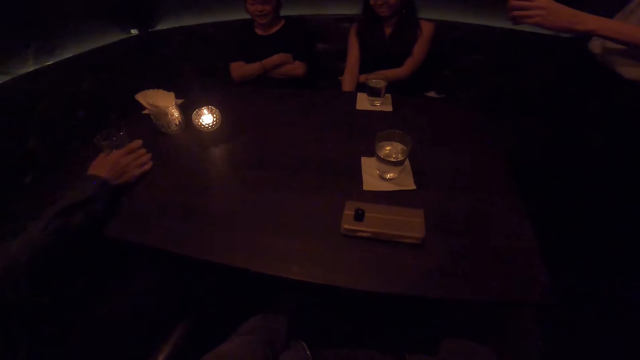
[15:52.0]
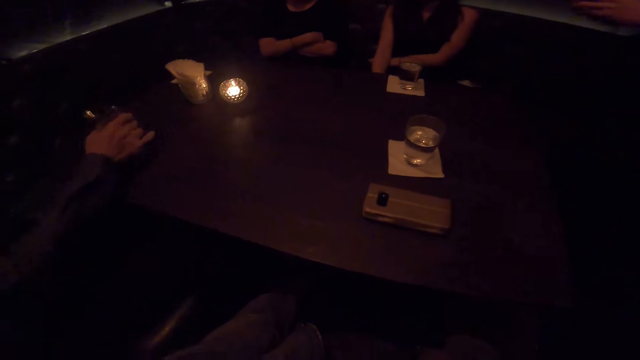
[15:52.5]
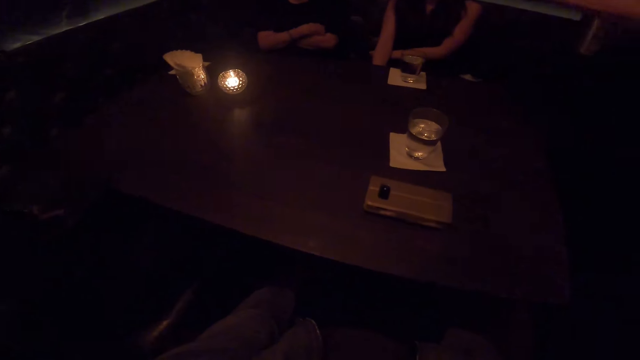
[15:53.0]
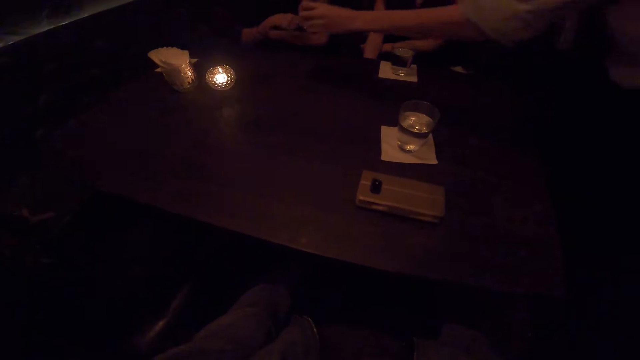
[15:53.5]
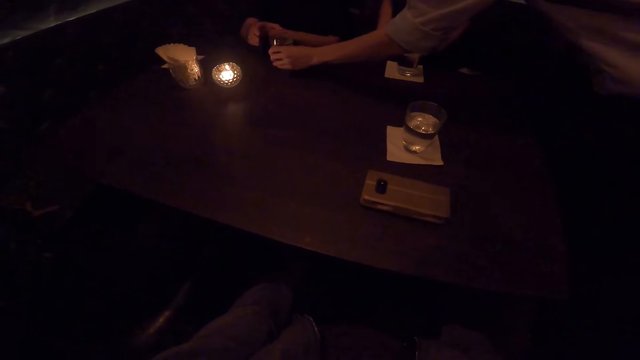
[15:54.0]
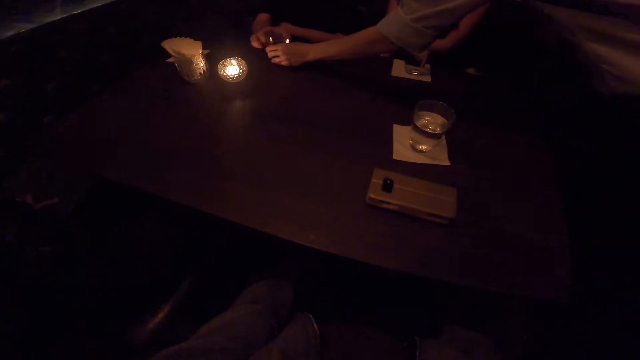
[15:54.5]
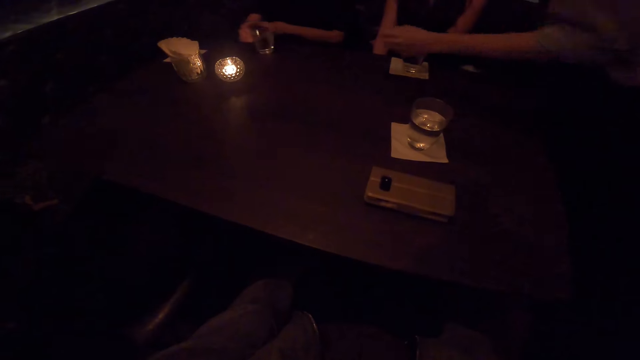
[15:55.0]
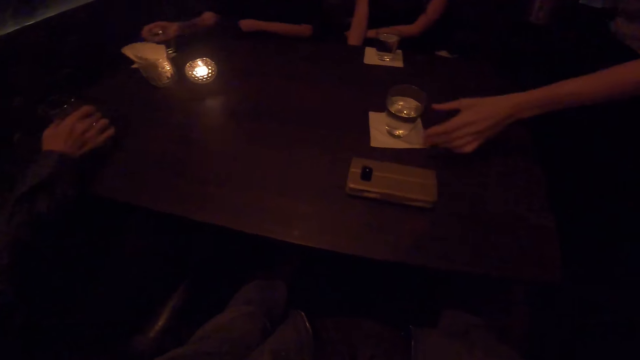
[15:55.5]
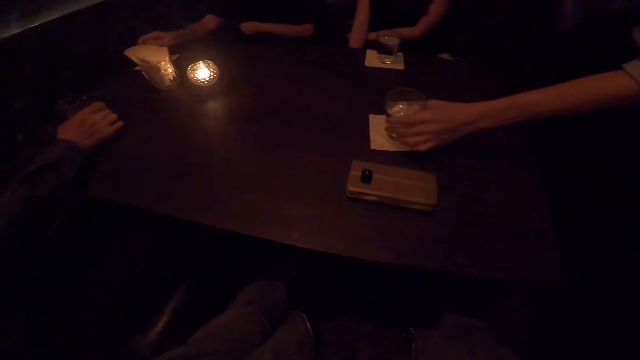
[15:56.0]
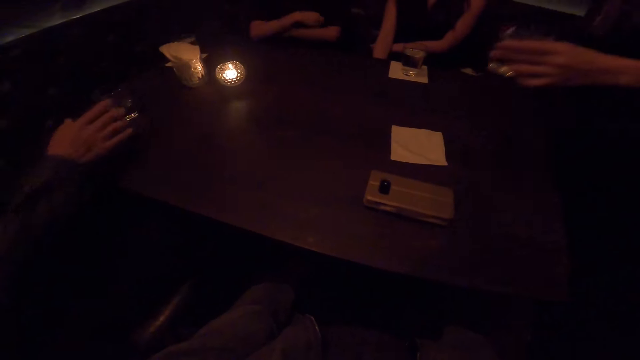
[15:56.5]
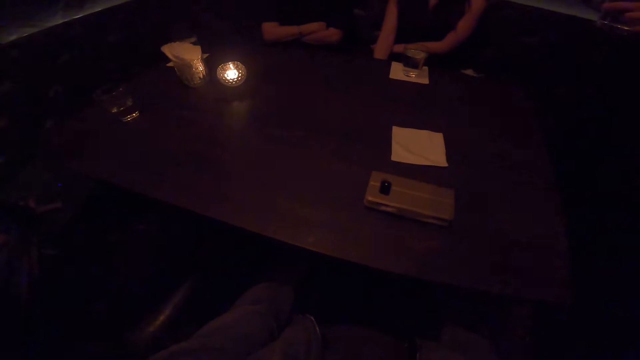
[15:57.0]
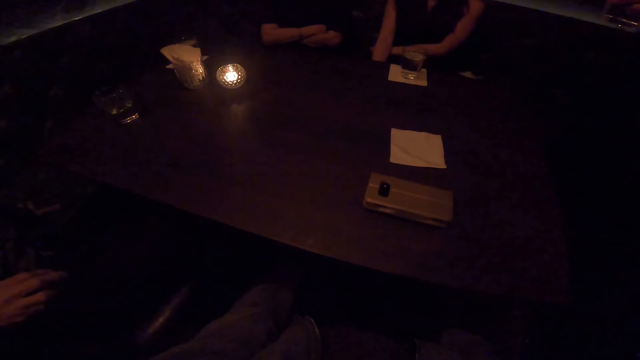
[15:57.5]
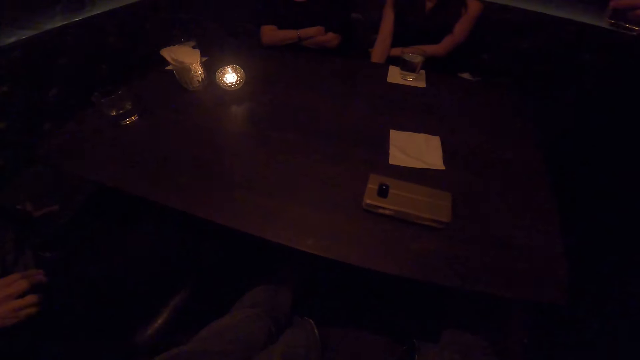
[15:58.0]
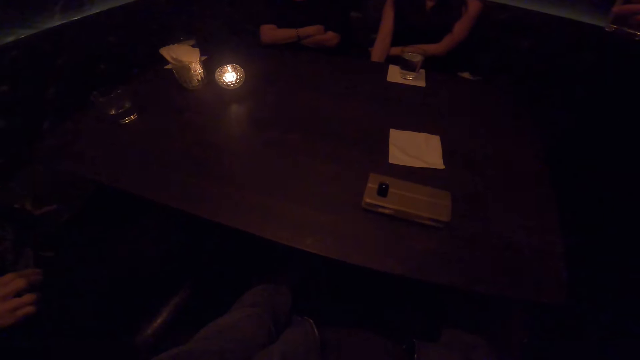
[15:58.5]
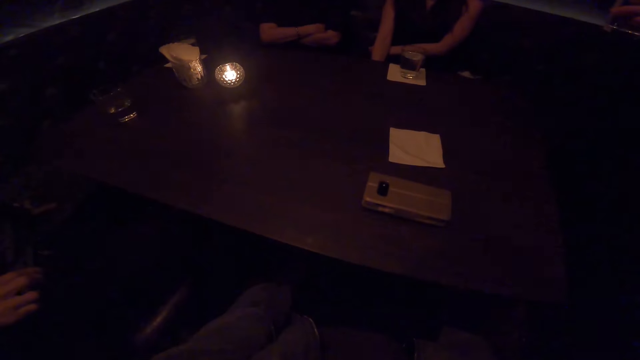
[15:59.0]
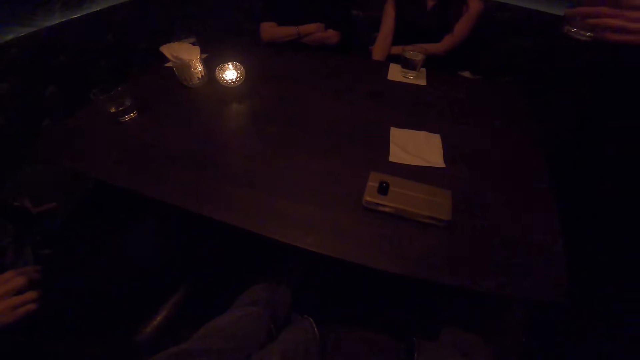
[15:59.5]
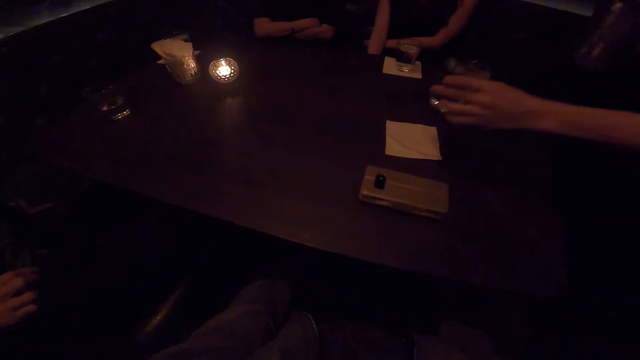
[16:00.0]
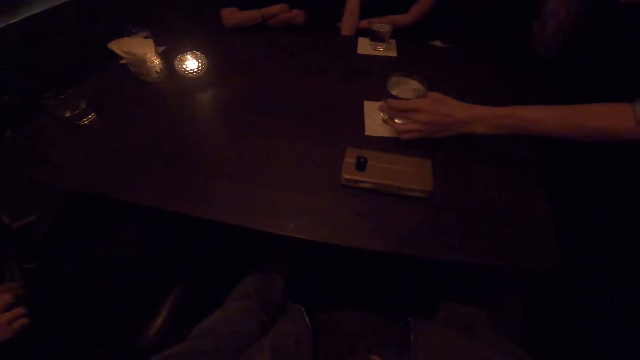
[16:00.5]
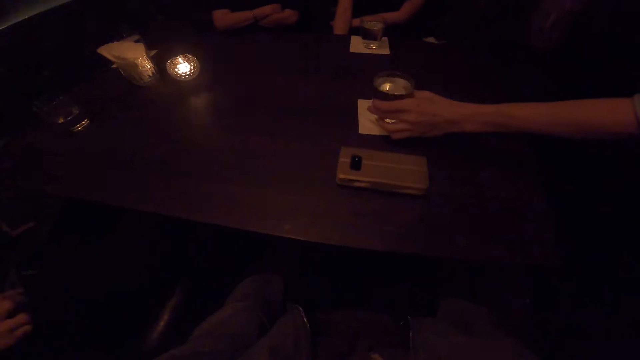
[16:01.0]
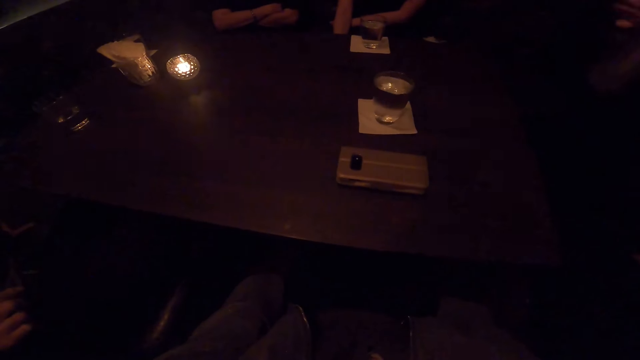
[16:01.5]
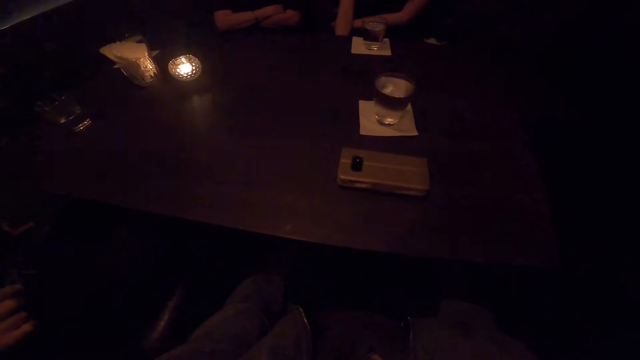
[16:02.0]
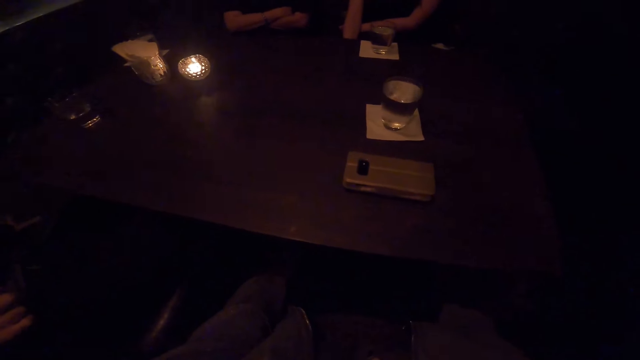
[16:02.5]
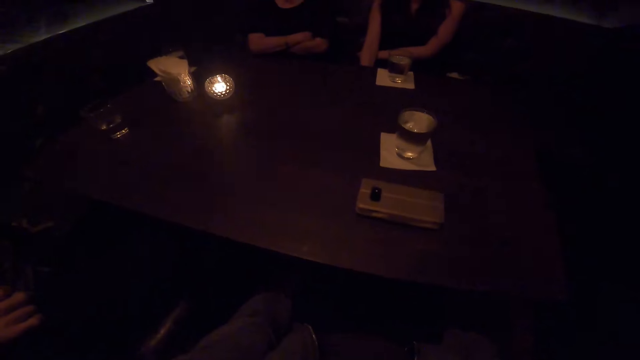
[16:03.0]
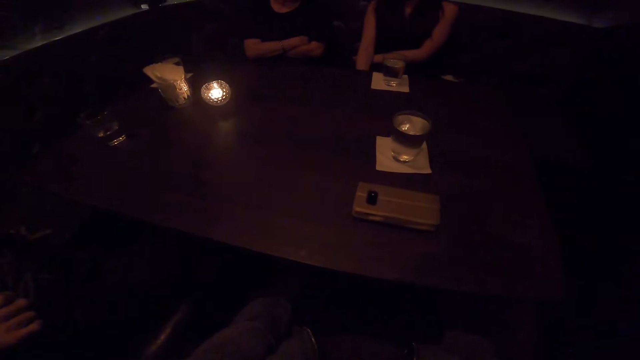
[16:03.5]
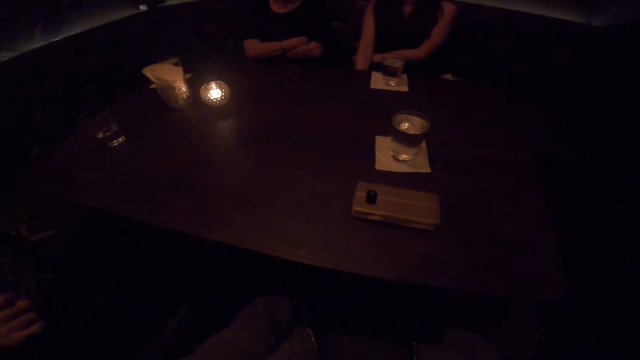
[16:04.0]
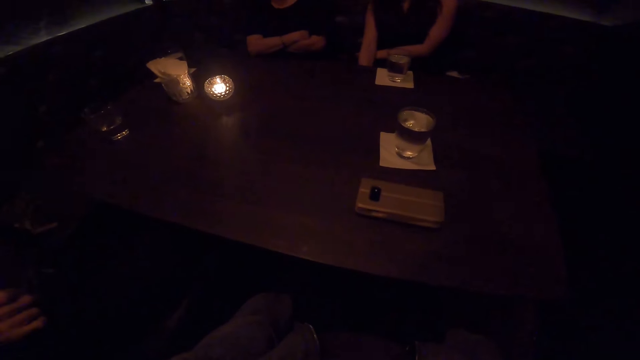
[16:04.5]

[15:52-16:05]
A man lifts a cup of water on the table with his right hand. The man drinks water with the cup with his right hand. A waiter drops a cup of water or glass on the table with the left hand. The waiter picks the glass from another person. The other person pulls the glass aside. The man drops the cup of water on the table with his right hand. The waiter picks a glass from the table. The waiter drops the cup of water on the table with the left hand.

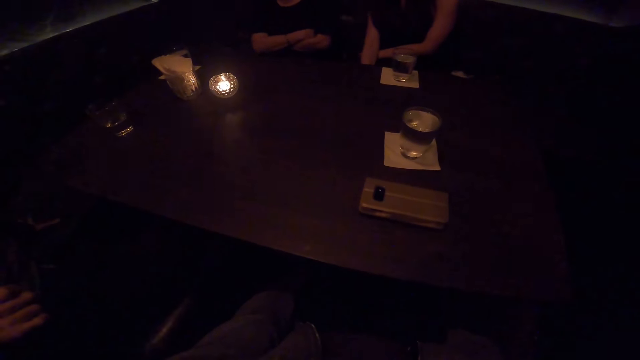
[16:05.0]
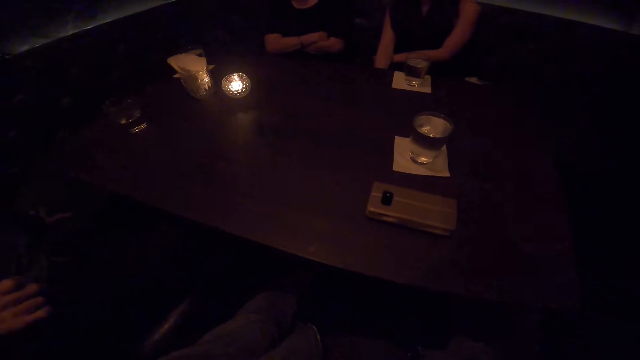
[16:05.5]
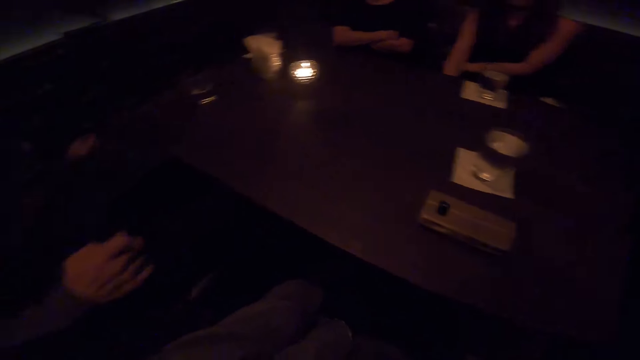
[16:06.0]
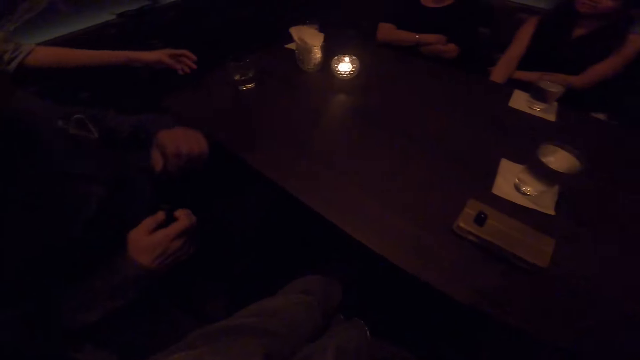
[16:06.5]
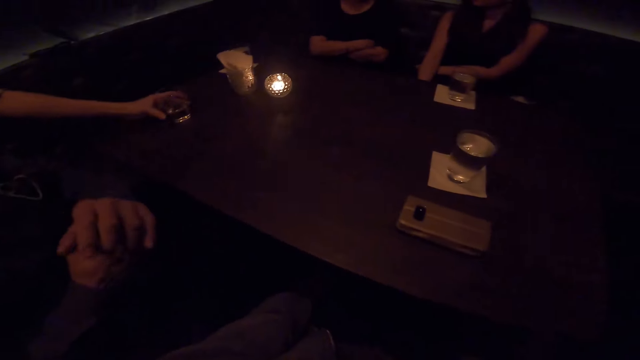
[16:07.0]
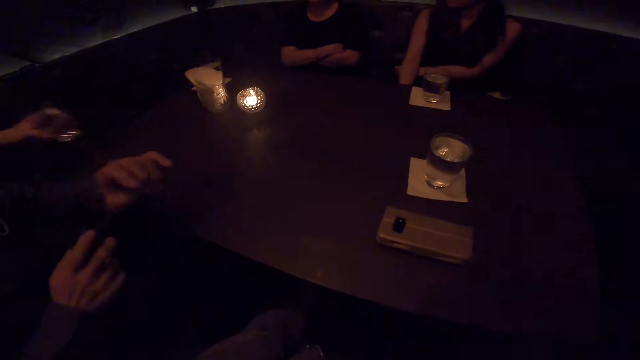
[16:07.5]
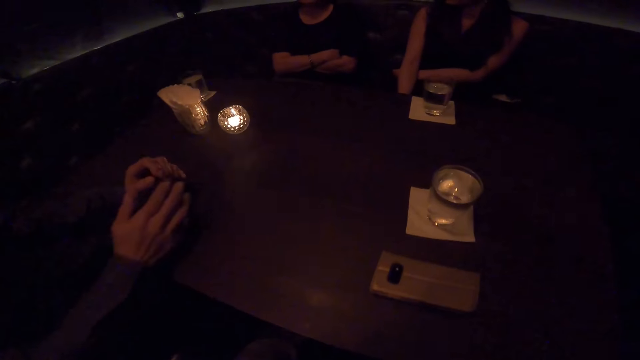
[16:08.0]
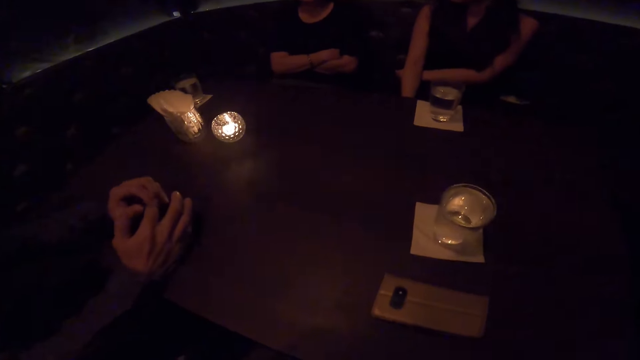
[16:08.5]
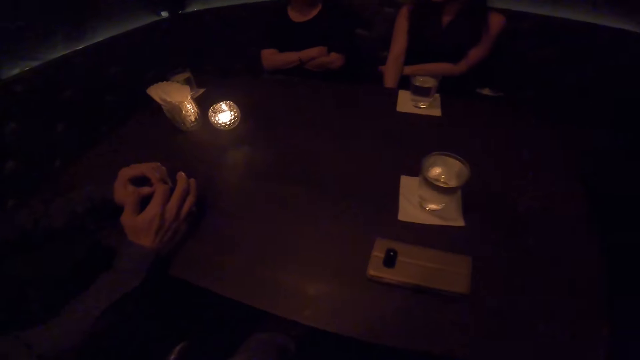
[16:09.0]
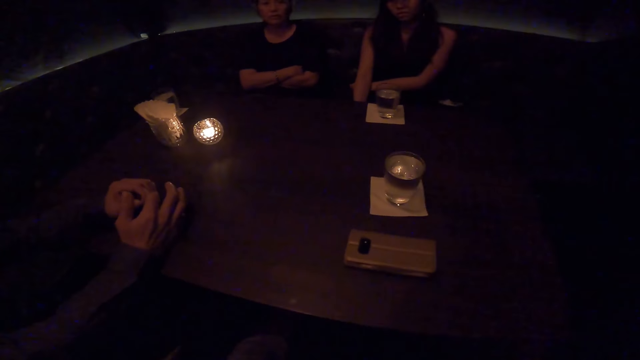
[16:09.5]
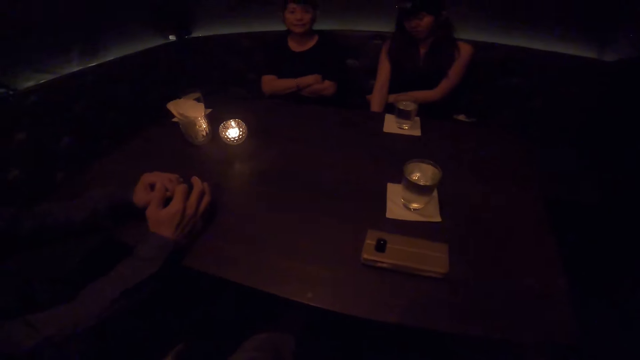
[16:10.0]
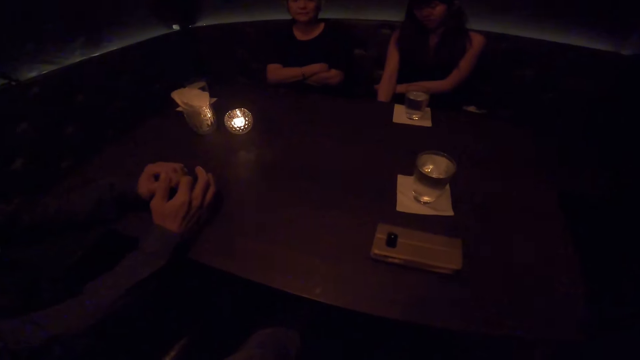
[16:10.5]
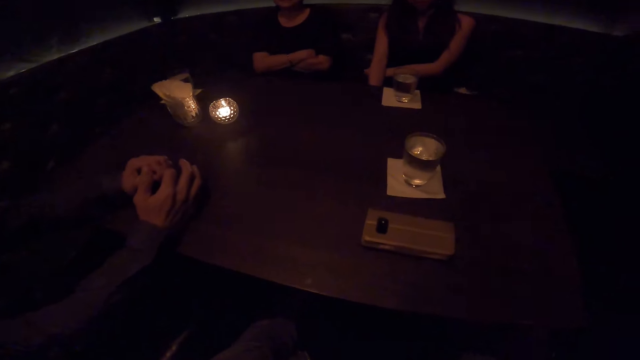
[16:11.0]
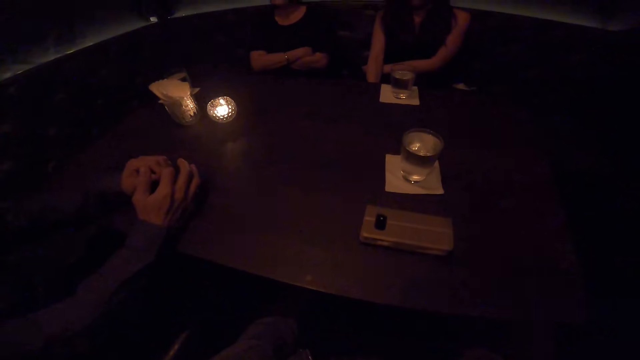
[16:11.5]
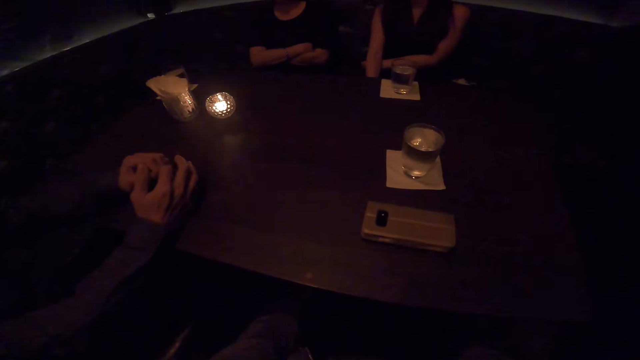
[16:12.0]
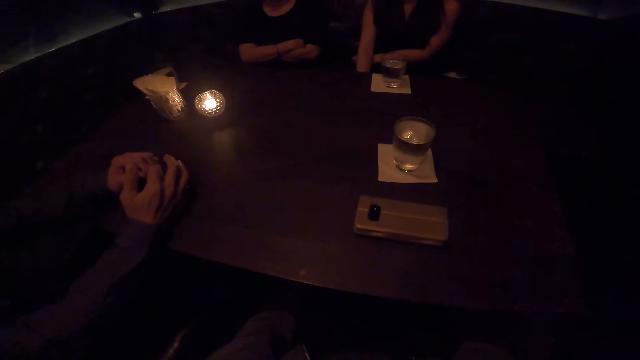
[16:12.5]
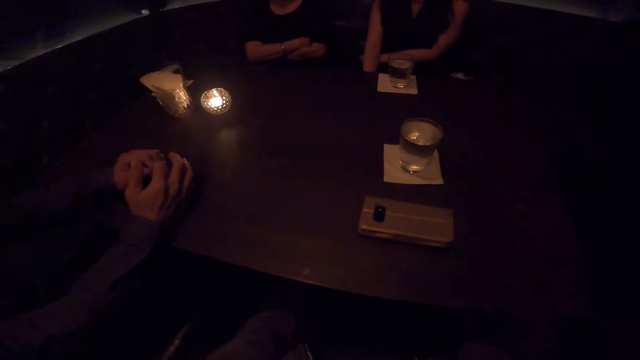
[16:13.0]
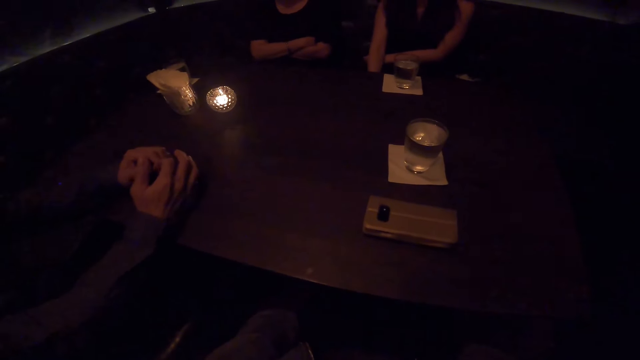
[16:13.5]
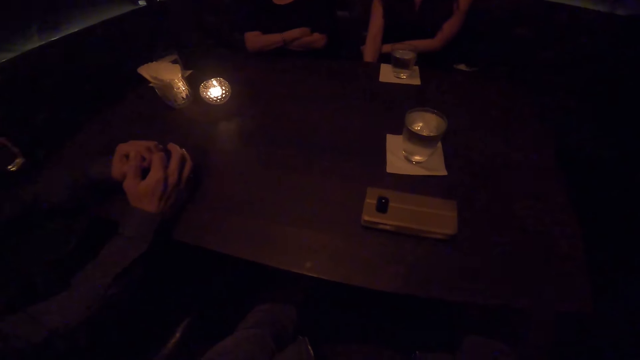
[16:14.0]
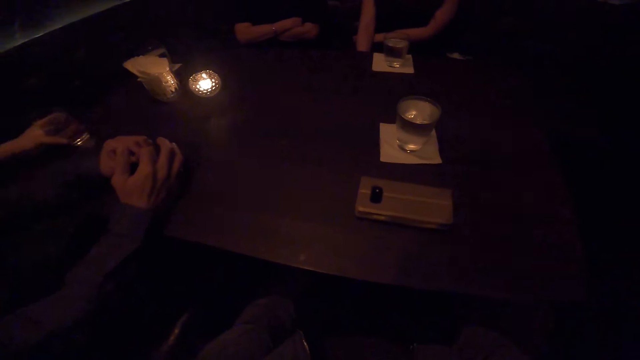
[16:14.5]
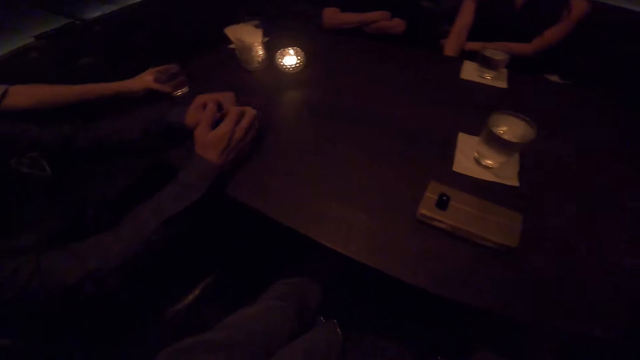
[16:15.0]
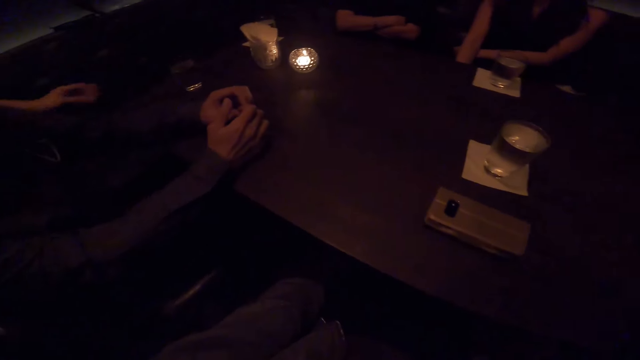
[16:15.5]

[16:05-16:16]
A person picks up a glass from the table. The person puts the glass on the table.
